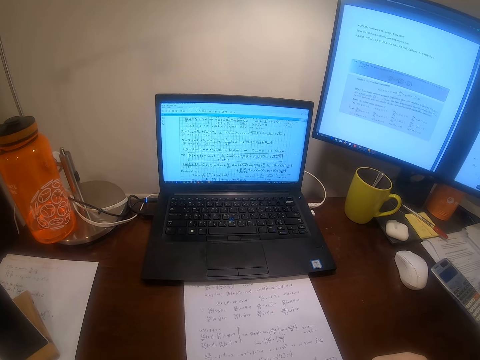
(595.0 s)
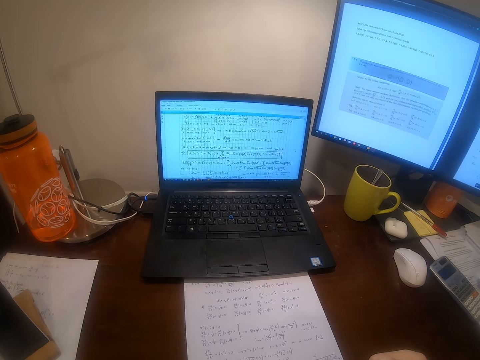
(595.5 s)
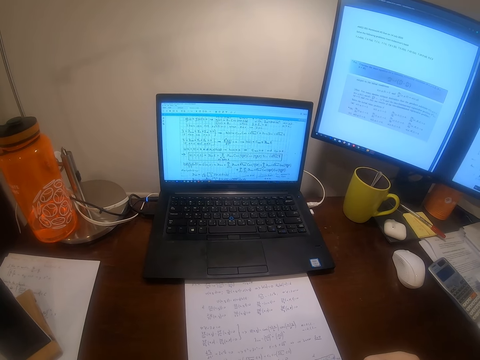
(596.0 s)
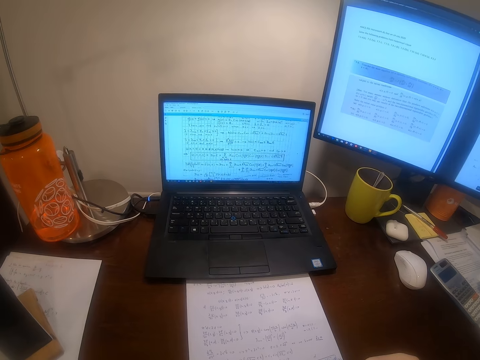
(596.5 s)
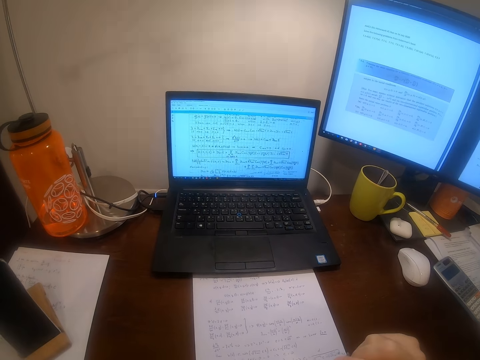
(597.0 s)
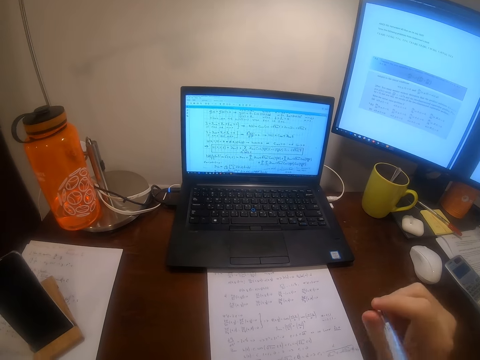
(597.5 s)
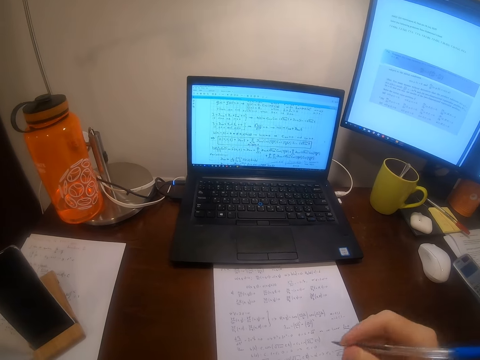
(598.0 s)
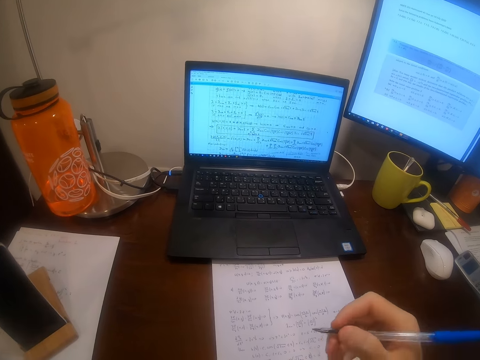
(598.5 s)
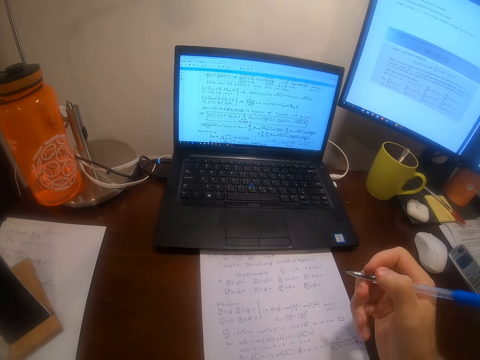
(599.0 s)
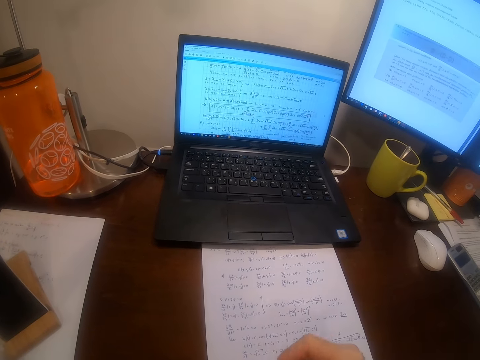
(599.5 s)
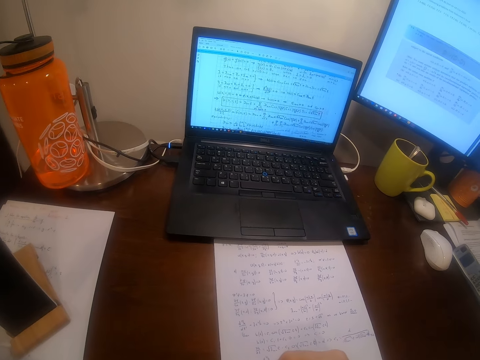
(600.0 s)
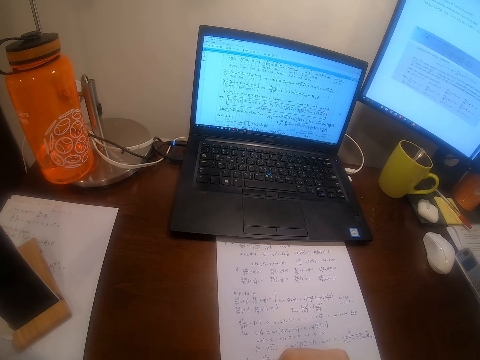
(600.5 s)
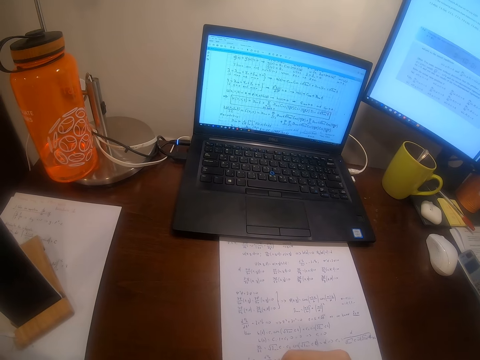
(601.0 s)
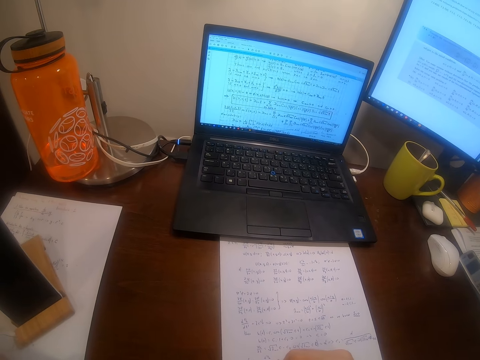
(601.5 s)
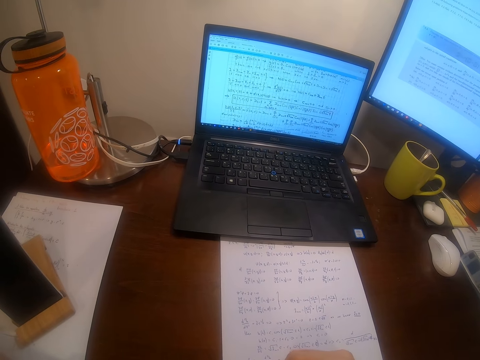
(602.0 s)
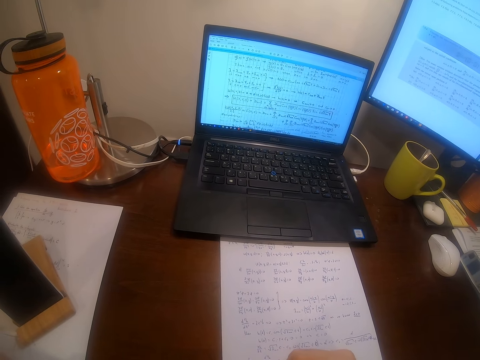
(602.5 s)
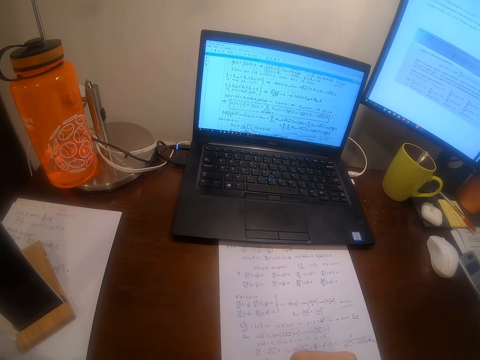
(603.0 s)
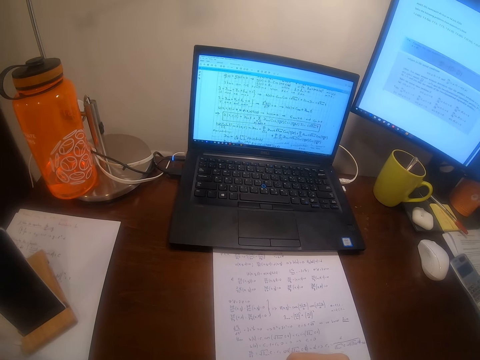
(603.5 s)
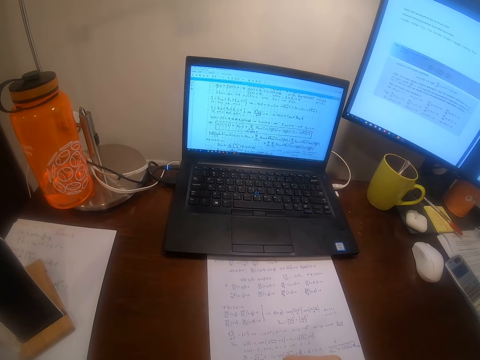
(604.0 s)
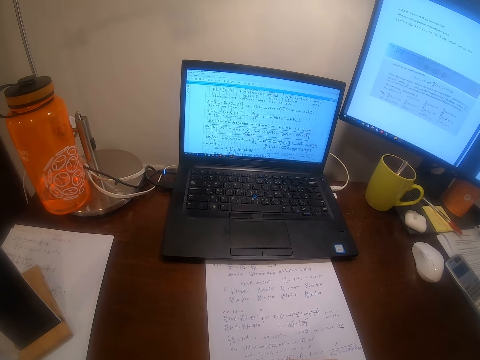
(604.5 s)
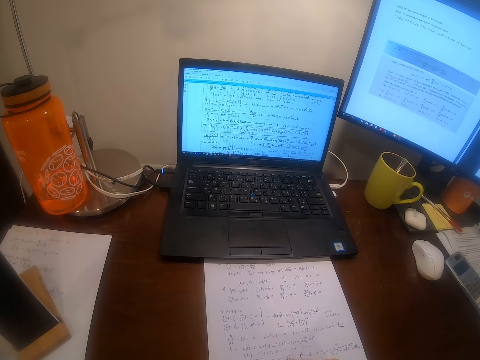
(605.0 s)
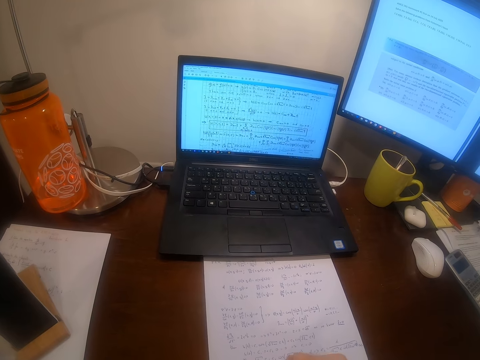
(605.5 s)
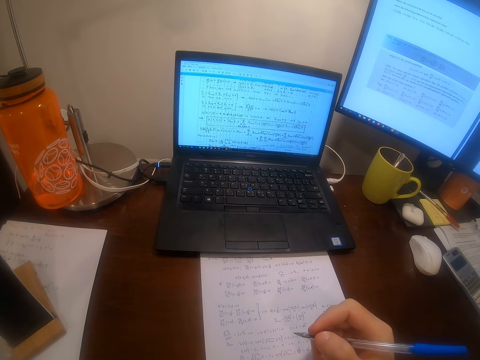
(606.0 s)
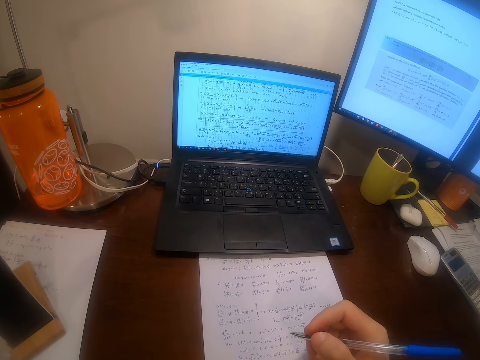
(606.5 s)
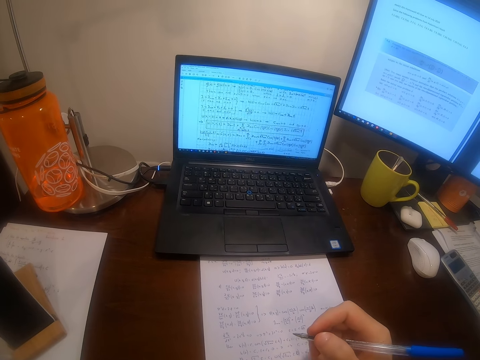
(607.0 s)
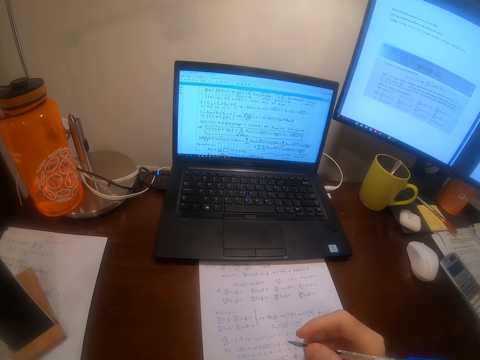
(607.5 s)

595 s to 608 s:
The camera wearer withdraws the hand from the paper. They return the hand to the paper. They withdraw the hand from the paper. They return the hand towards the paper. They continue to write on the sheet of paper. They withdraw the hand from the paper.

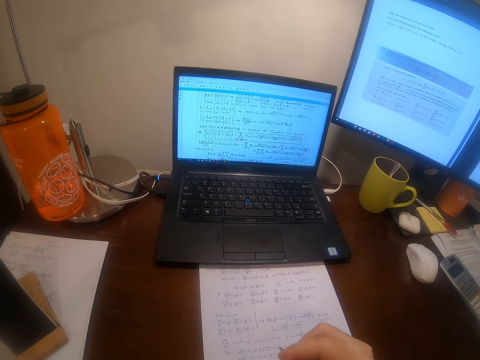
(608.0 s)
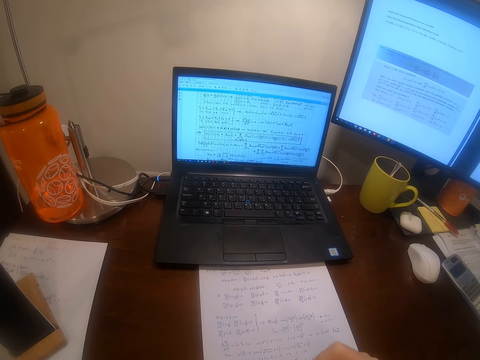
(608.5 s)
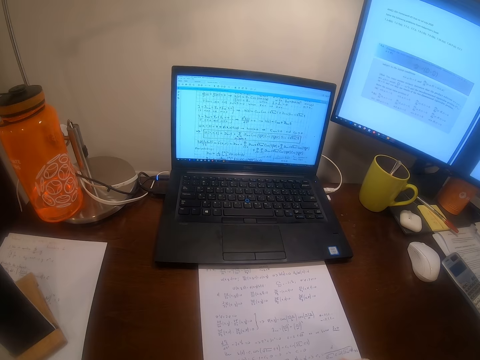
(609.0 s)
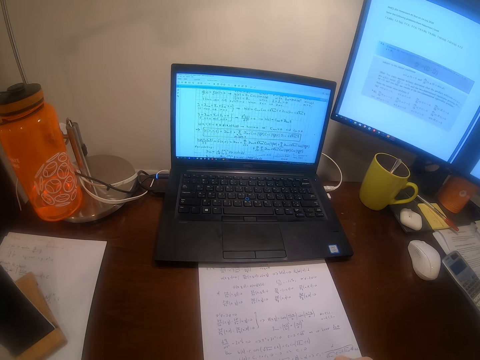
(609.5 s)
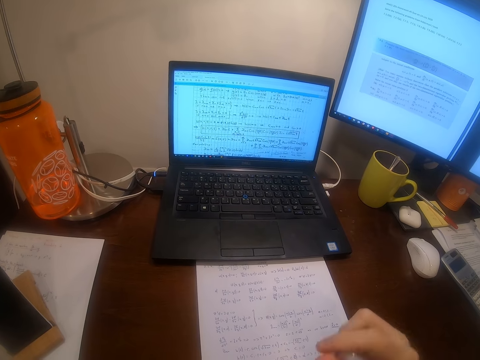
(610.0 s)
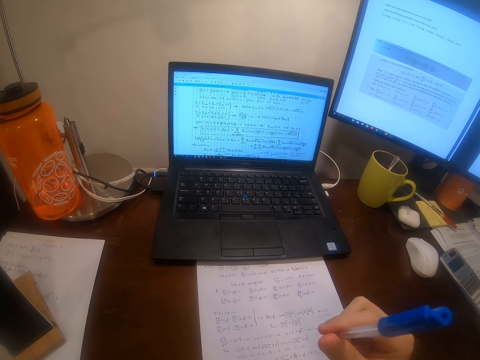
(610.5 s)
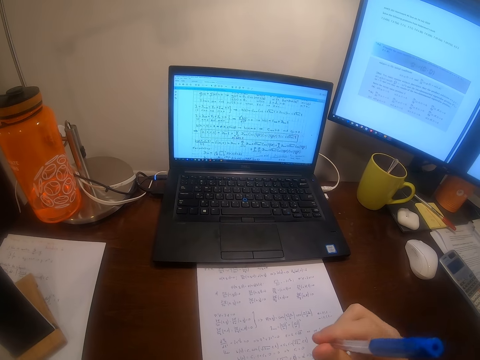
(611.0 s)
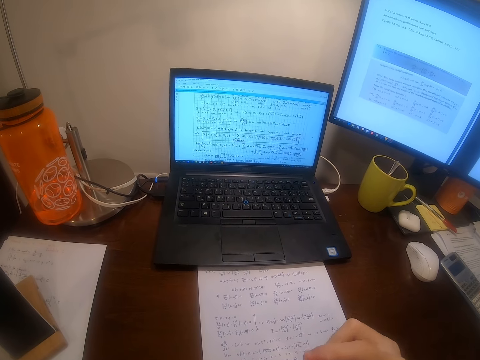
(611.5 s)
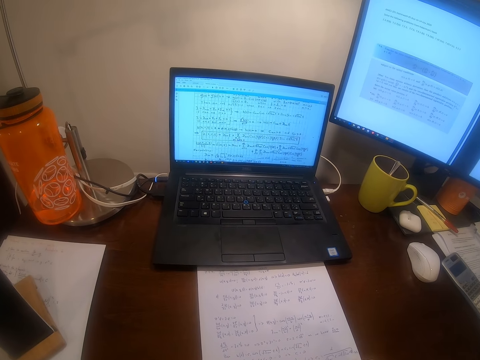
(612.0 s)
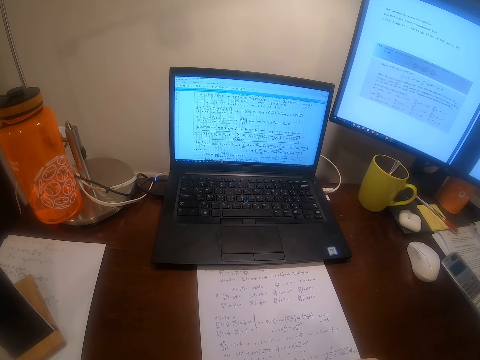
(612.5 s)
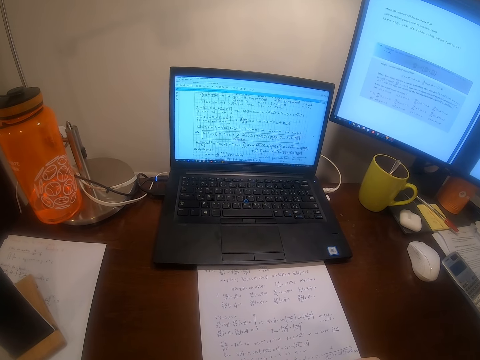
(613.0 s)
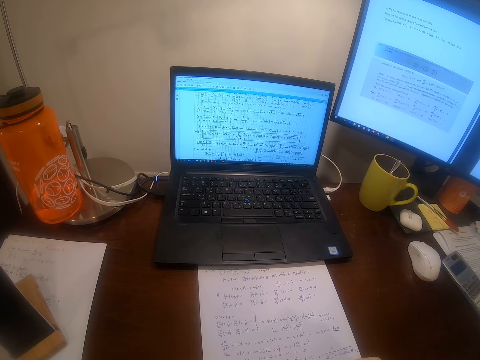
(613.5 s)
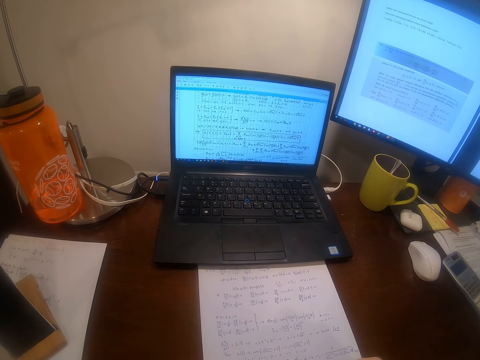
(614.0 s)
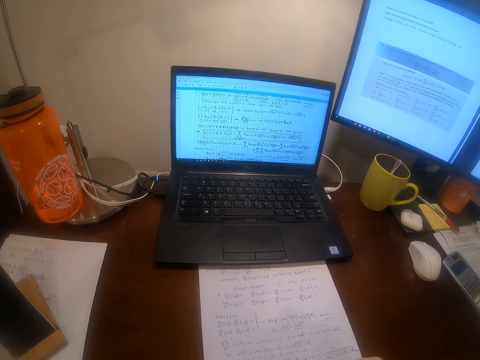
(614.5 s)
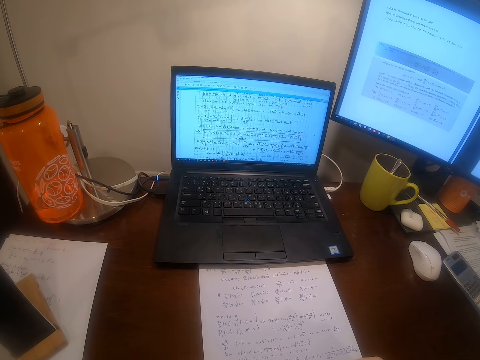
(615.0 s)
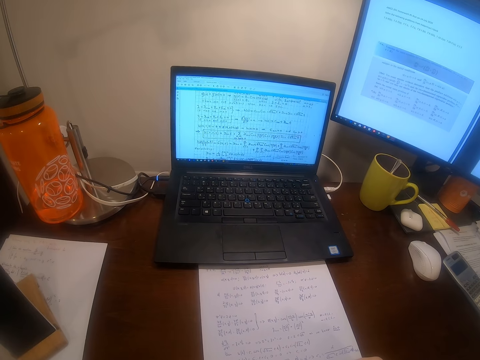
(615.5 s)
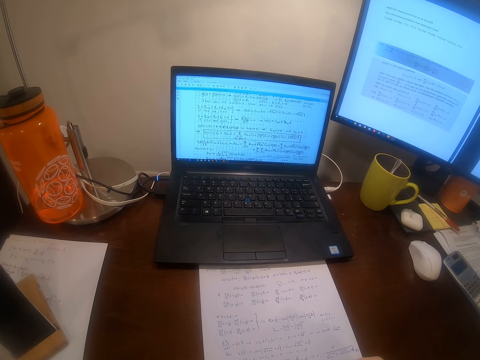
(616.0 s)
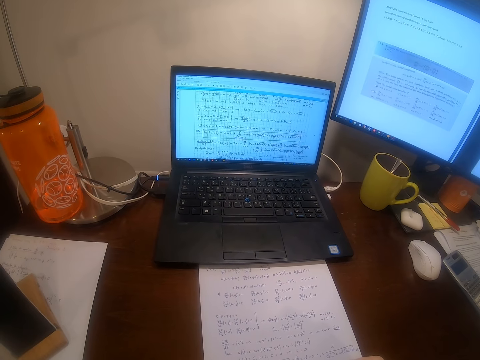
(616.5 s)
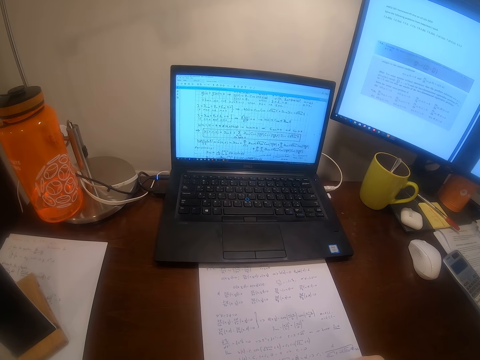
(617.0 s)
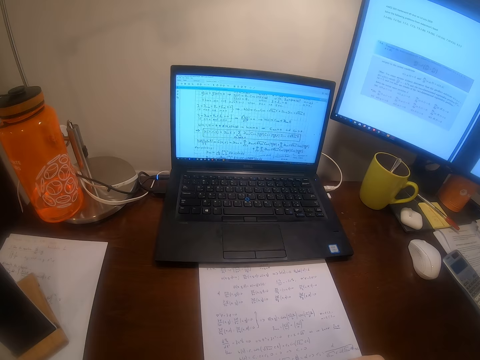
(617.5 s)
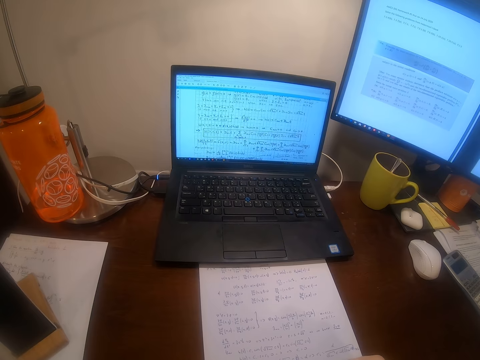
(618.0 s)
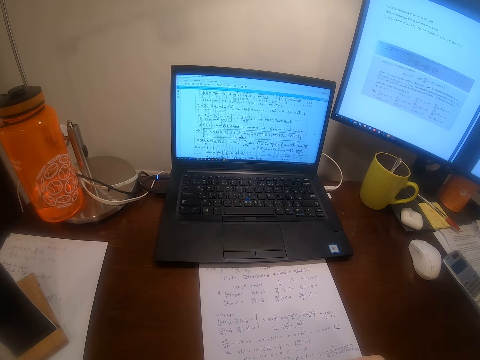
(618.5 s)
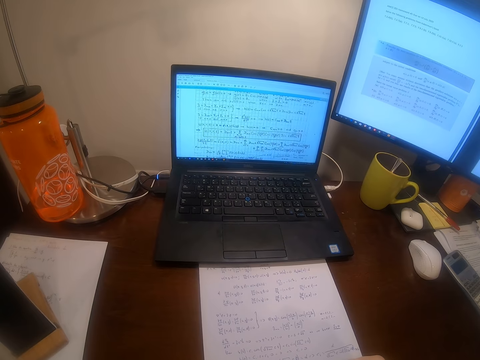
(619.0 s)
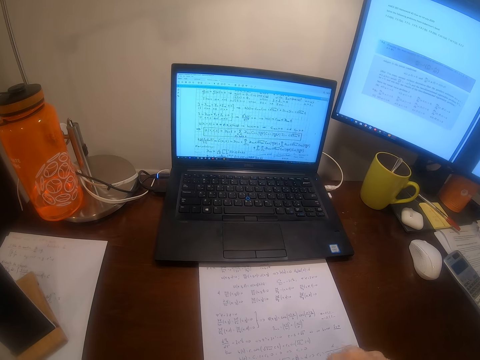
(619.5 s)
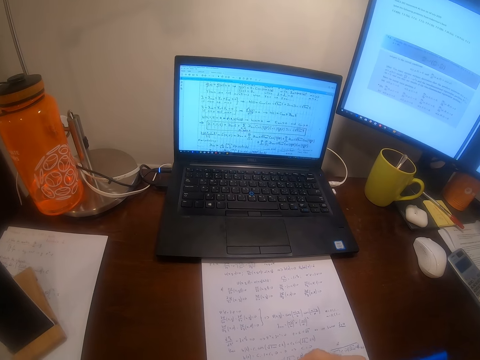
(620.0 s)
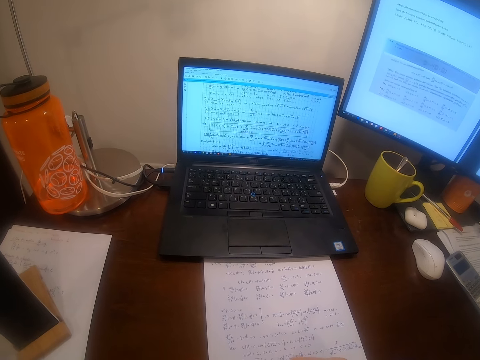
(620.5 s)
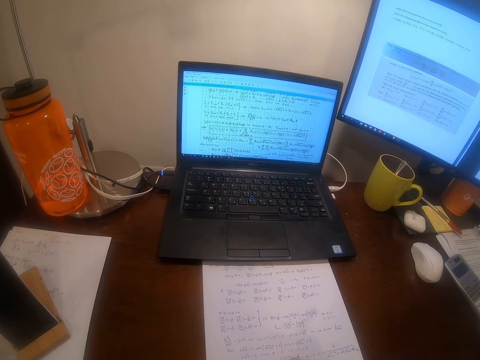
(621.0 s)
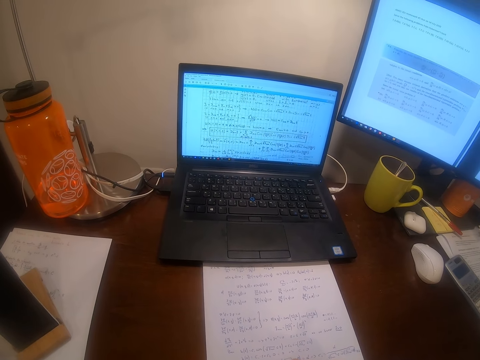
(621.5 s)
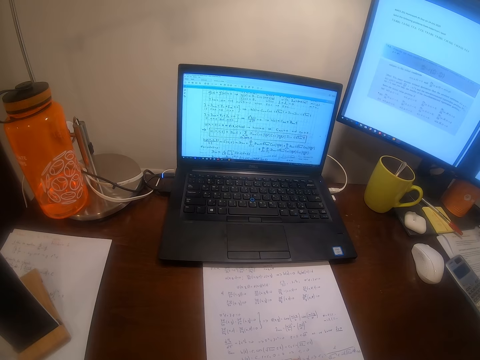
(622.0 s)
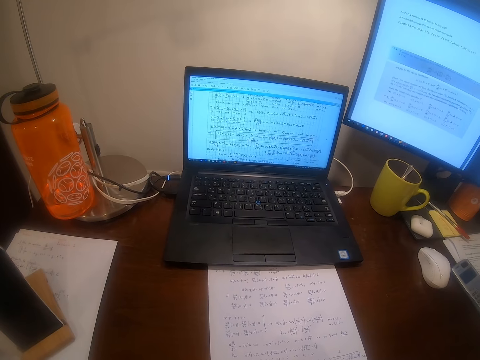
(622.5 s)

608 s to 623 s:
The camera wearer returns his hand towards the paper. He moves his hands off the sheet of paper. He returns his hand to the paper. He puts the pen in his mouth. He writes on the sheet of paper.
